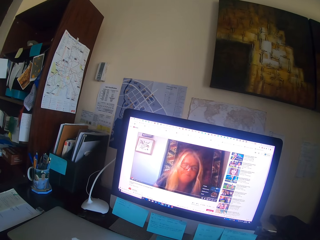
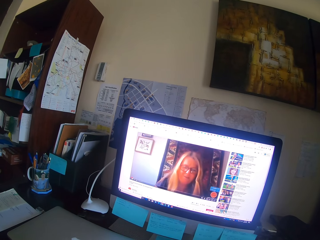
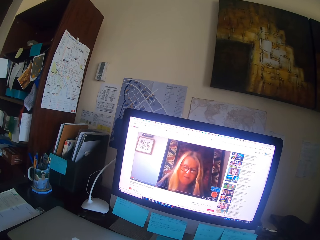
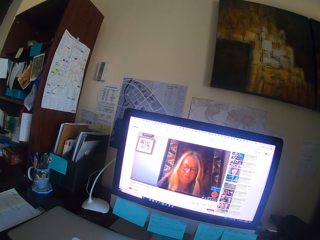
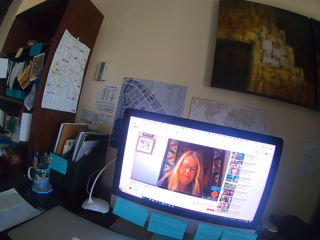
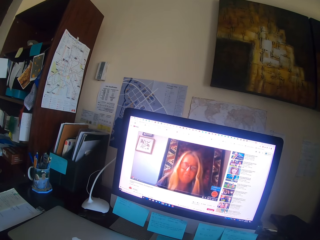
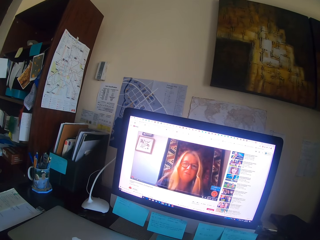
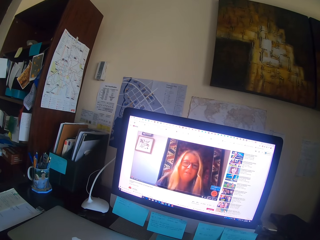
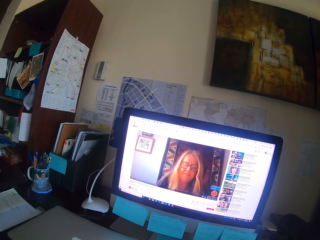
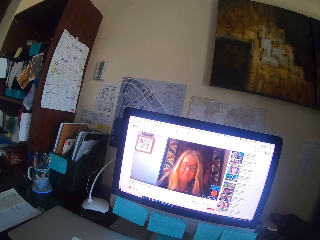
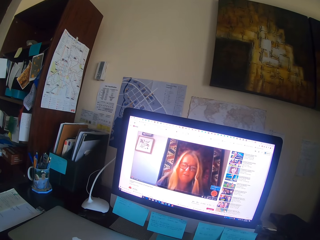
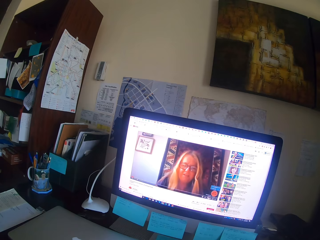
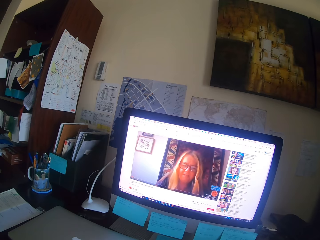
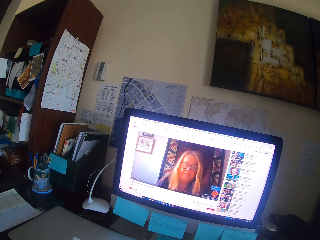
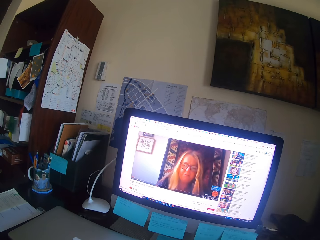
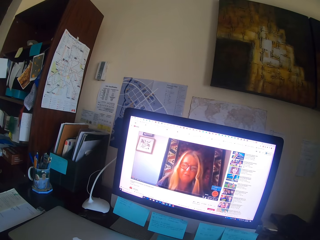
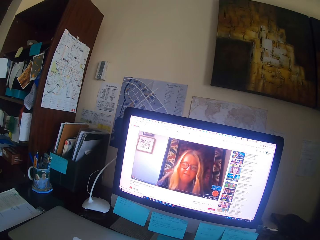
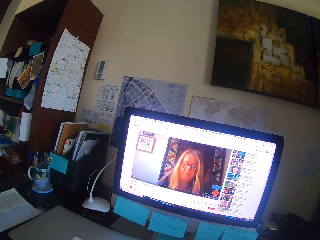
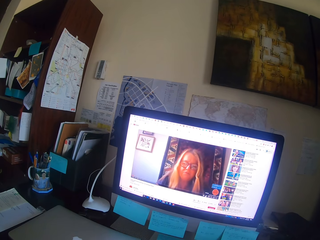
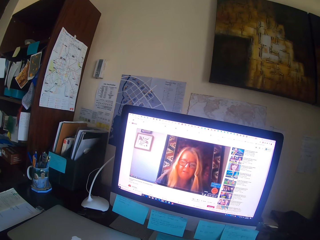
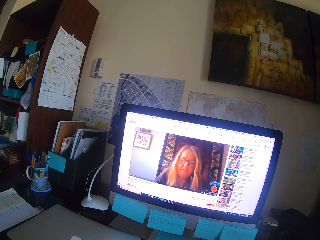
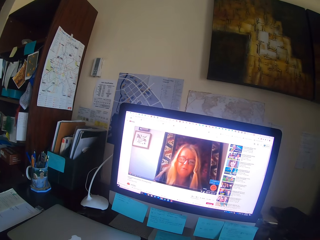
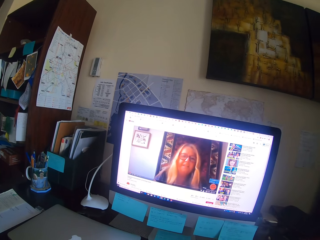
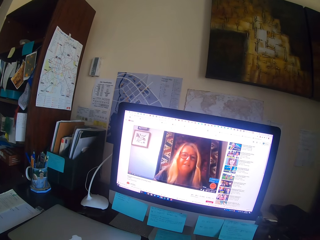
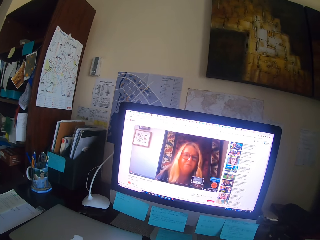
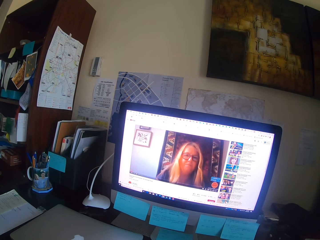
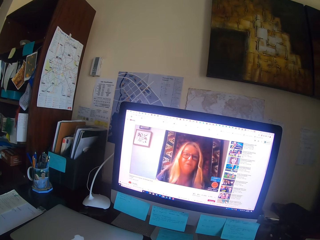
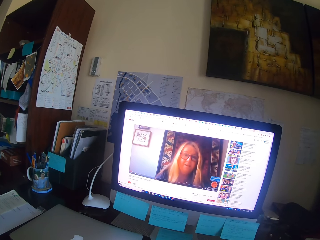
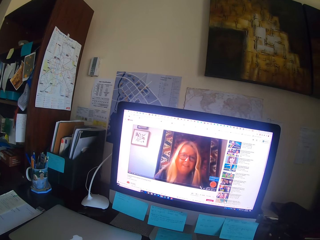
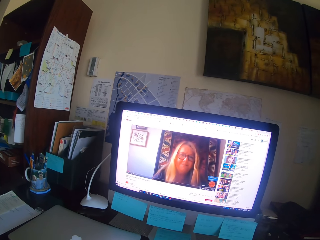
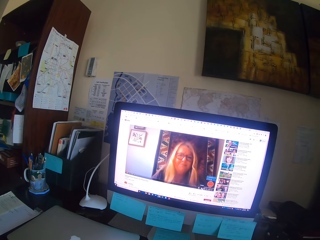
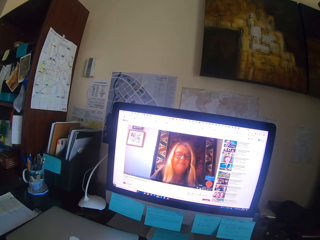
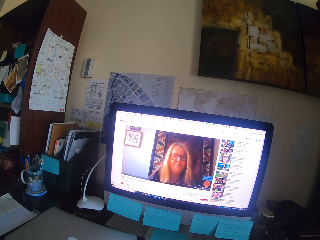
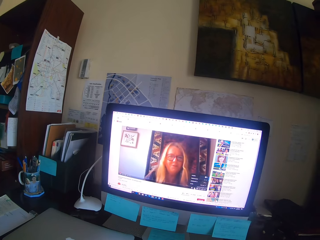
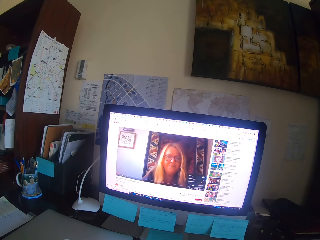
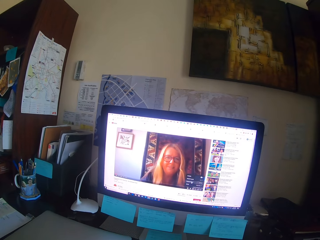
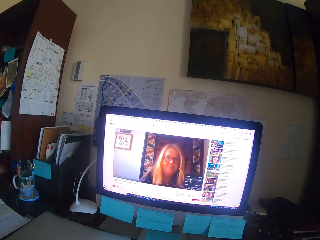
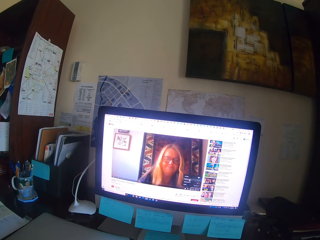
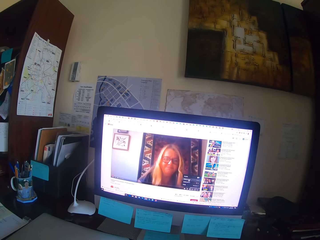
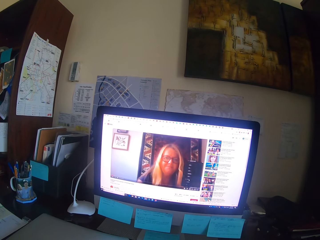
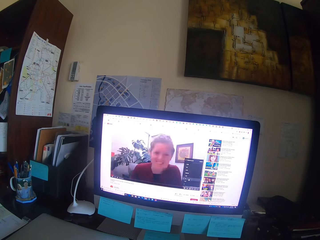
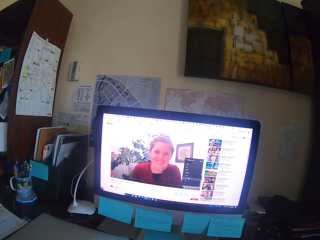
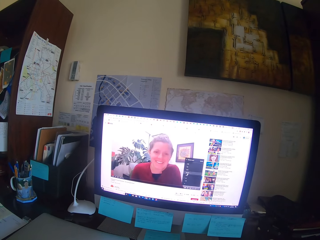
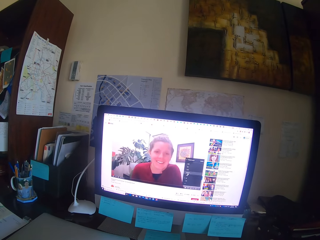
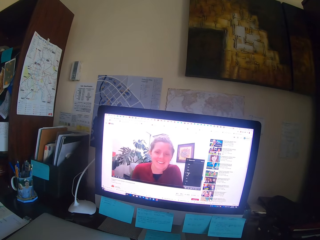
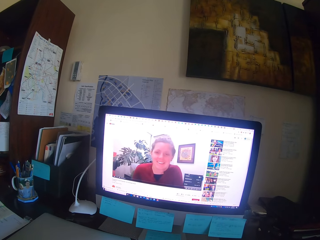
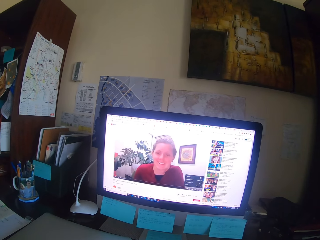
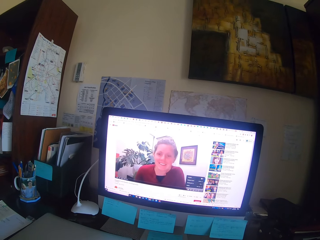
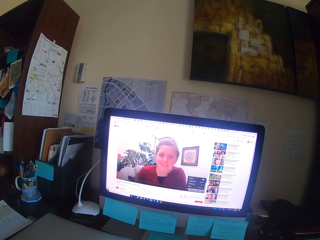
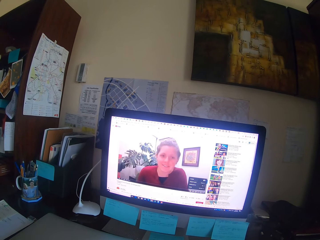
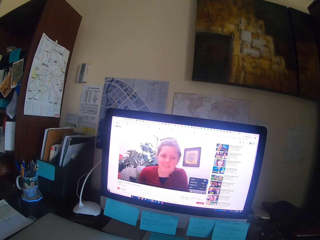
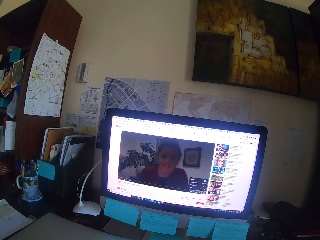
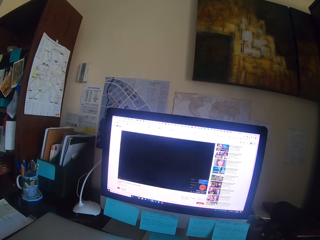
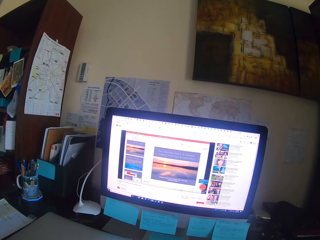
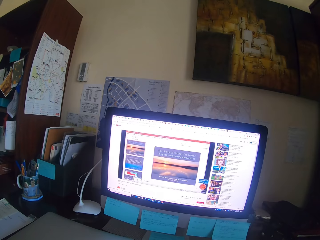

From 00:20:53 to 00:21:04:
The camera wearer drags the mouse.

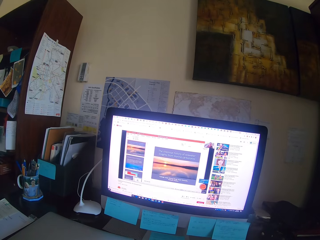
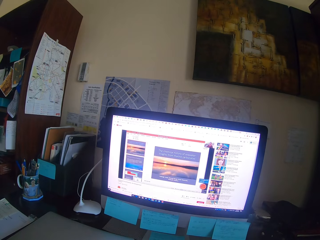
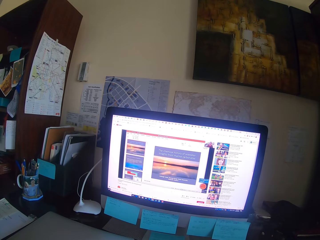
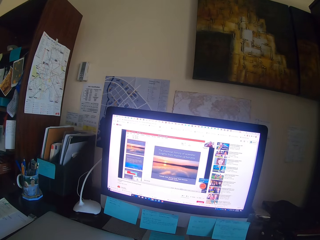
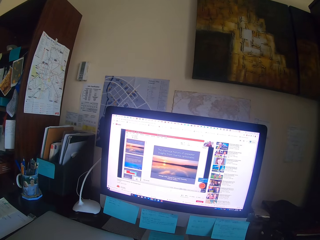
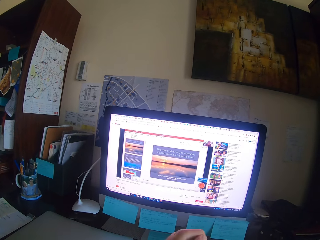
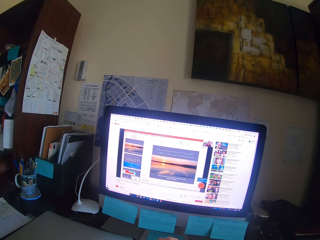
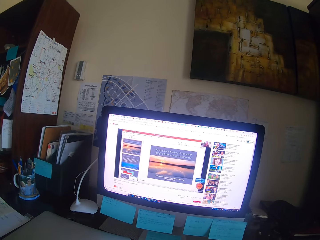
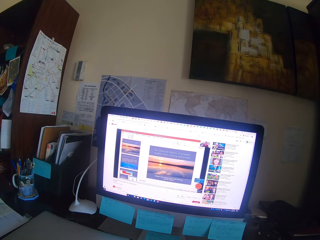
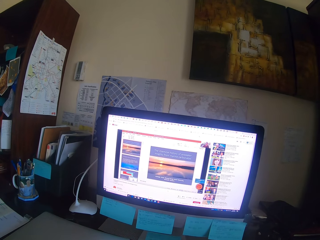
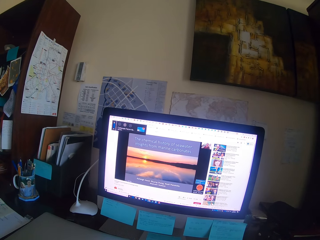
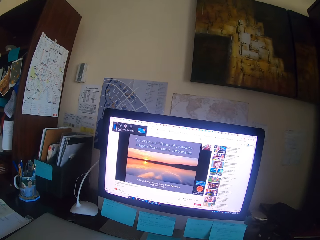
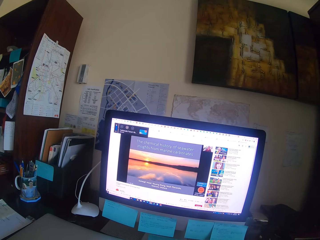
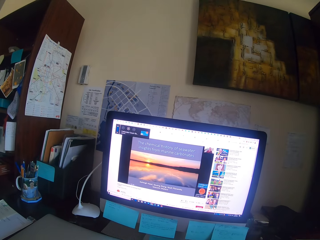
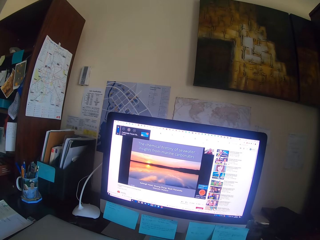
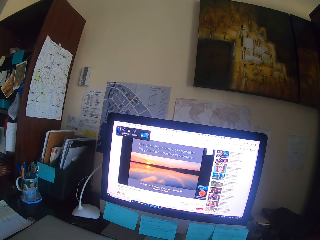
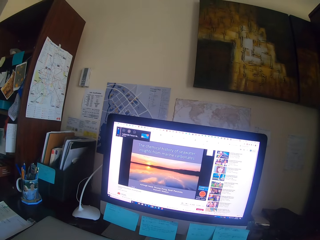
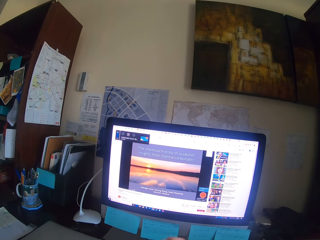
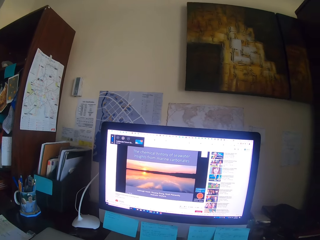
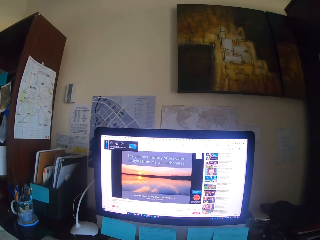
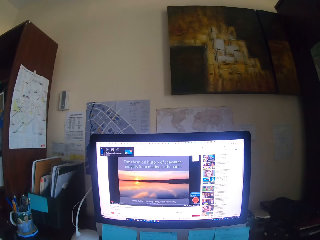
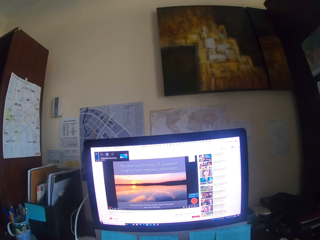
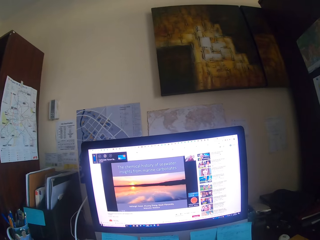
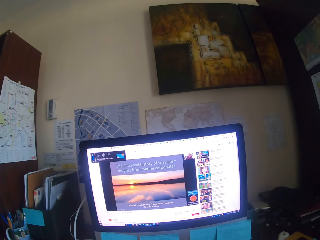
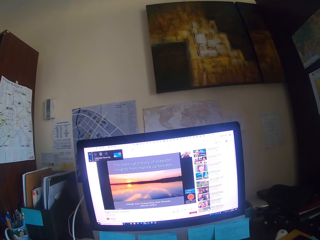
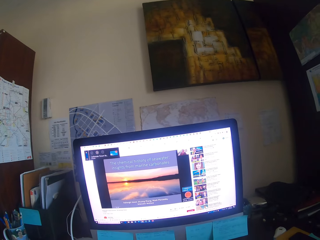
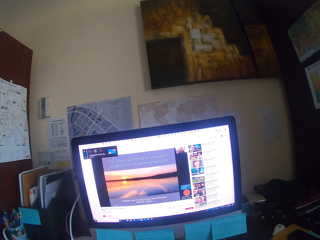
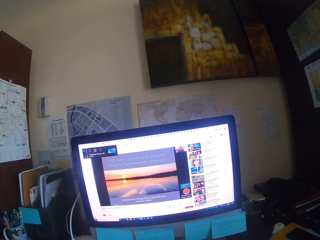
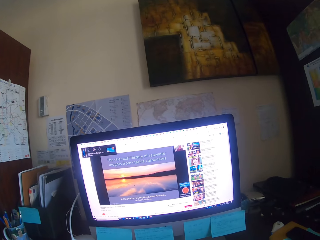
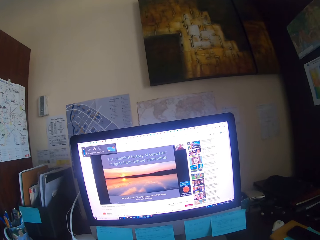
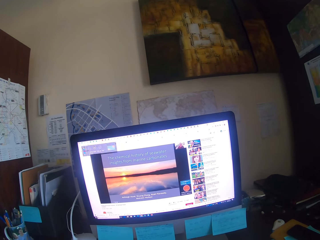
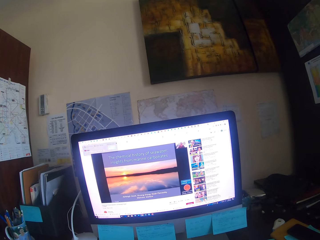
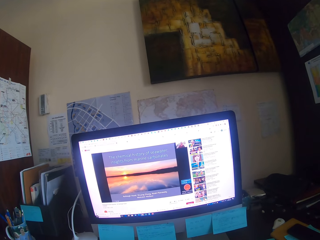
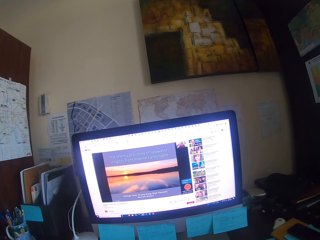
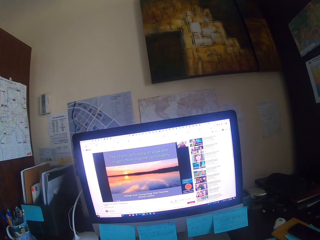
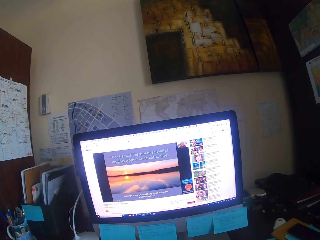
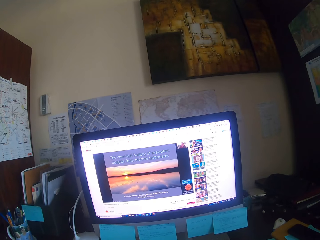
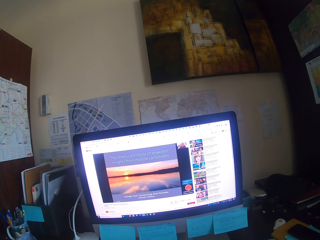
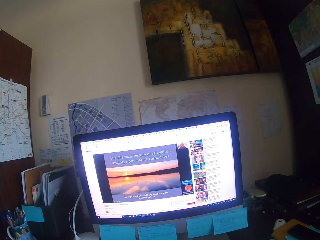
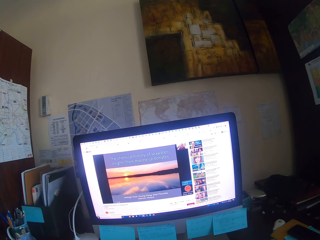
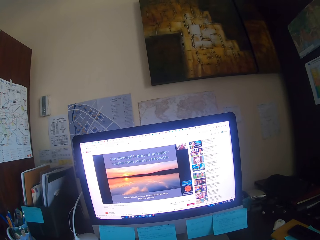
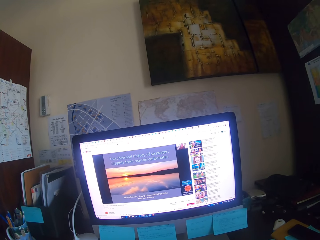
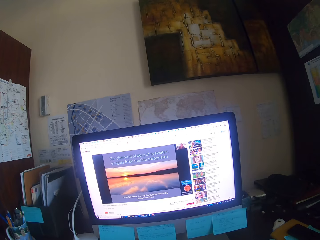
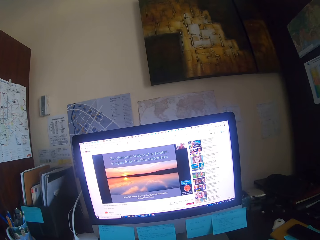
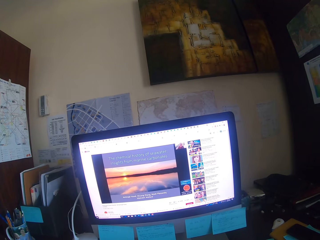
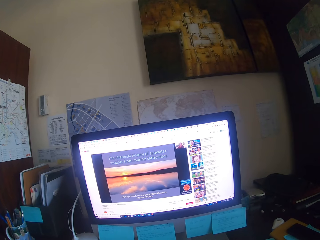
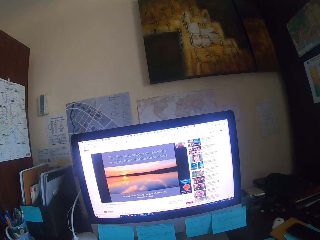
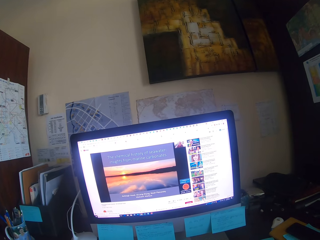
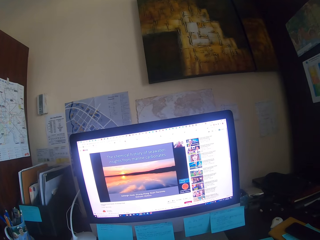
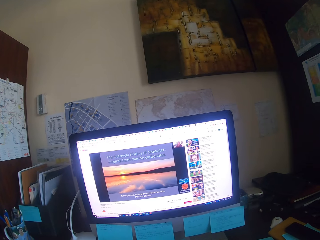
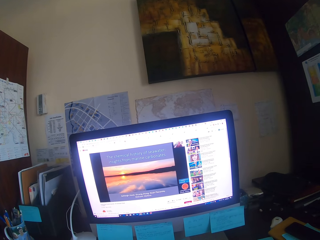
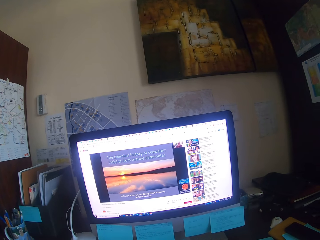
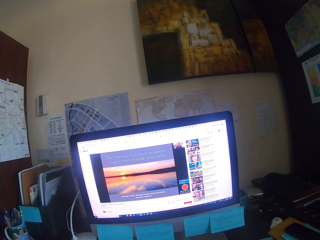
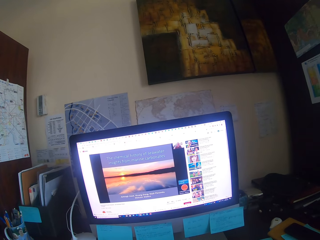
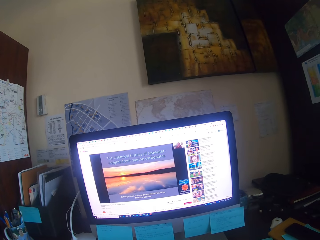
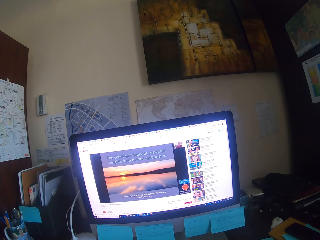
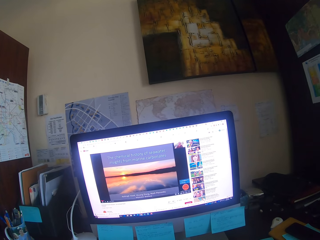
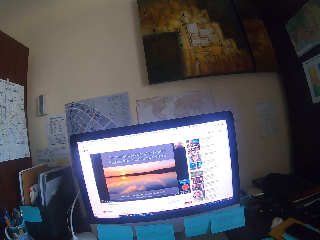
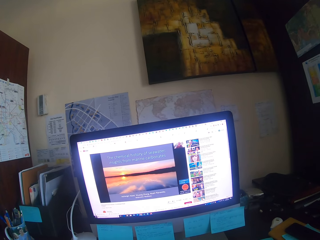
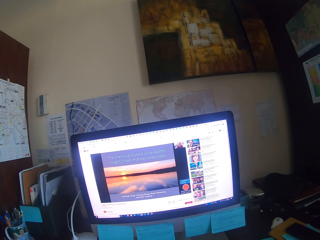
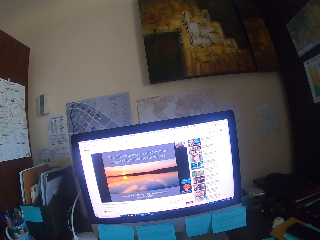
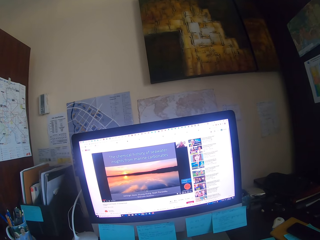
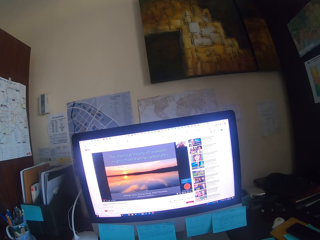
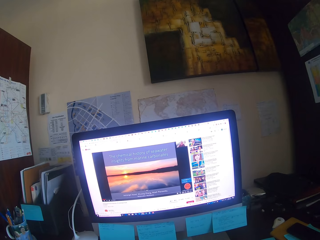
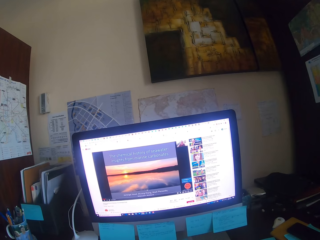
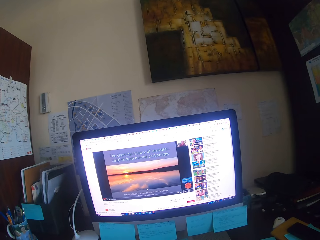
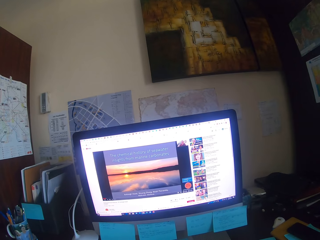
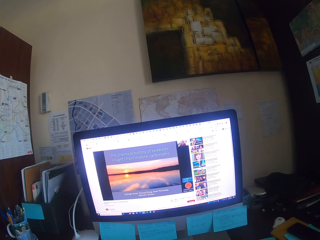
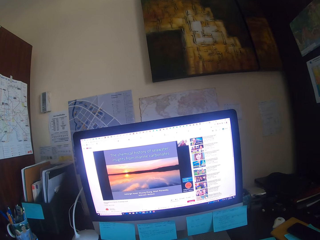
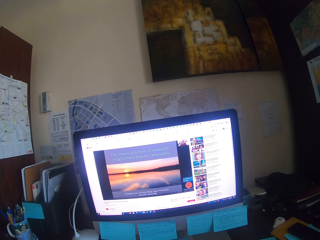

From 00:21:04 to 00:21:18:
The camera wearer types on the keyboard. They focus on the computer.
